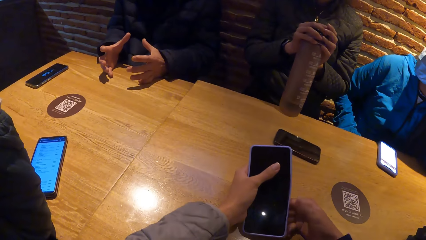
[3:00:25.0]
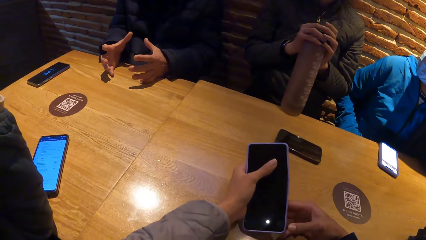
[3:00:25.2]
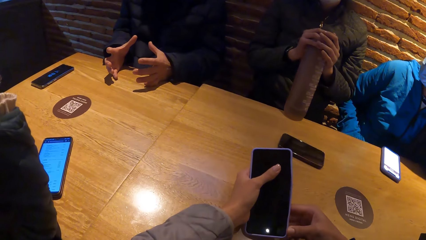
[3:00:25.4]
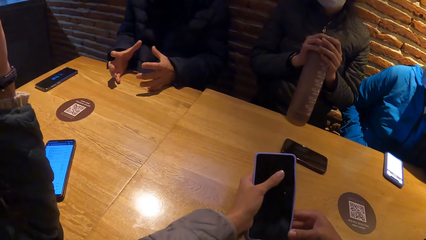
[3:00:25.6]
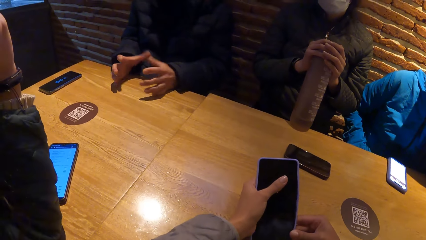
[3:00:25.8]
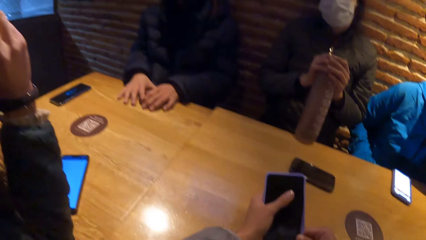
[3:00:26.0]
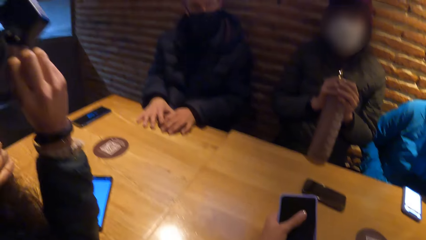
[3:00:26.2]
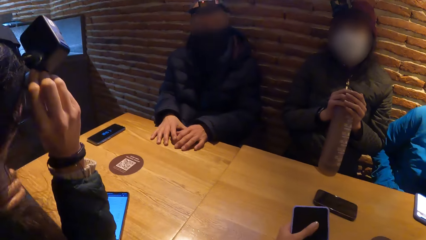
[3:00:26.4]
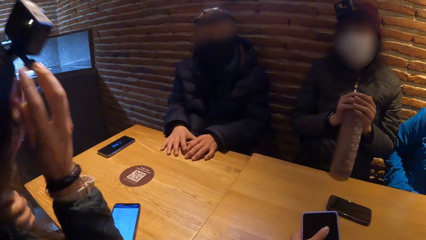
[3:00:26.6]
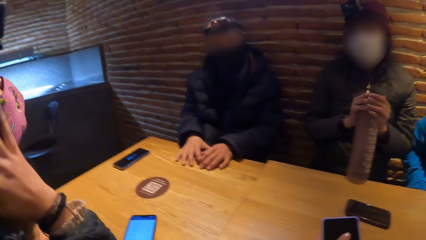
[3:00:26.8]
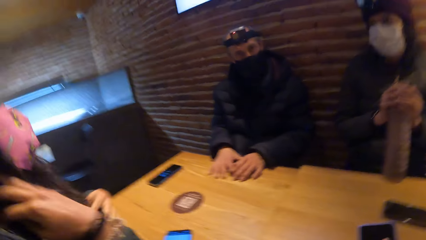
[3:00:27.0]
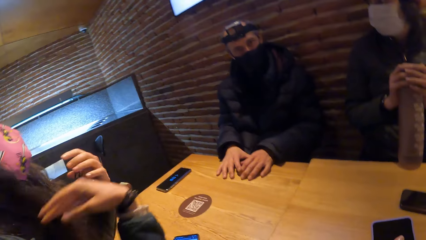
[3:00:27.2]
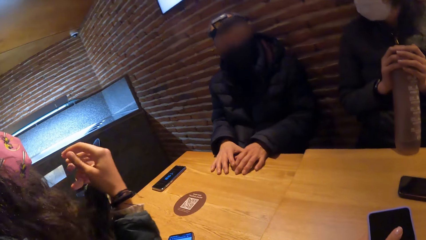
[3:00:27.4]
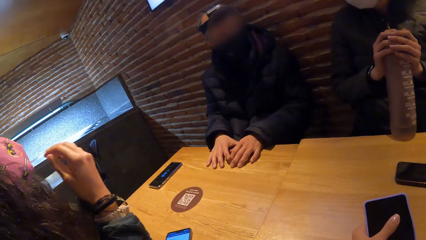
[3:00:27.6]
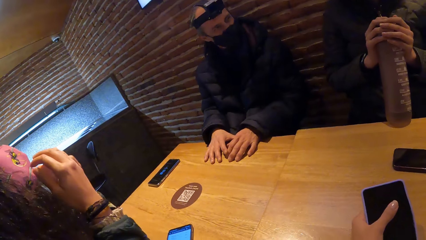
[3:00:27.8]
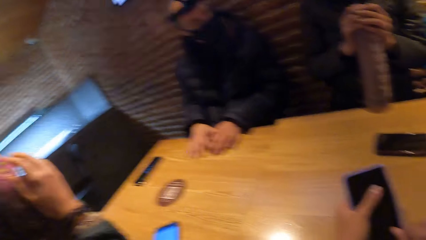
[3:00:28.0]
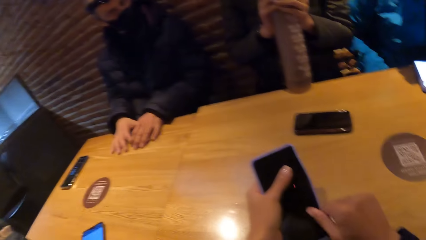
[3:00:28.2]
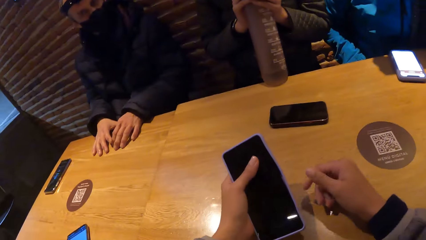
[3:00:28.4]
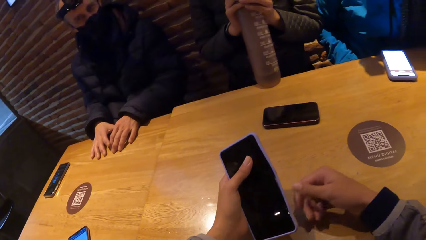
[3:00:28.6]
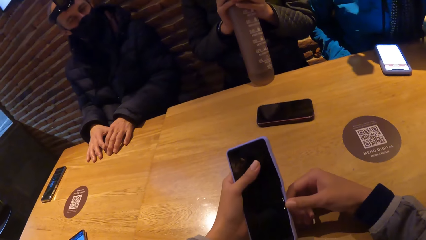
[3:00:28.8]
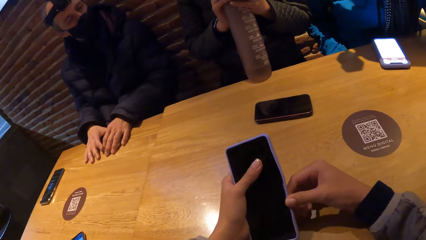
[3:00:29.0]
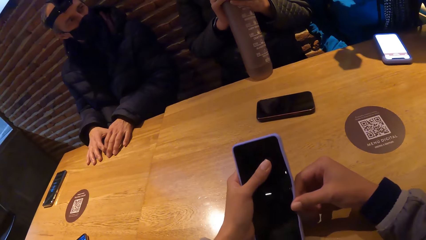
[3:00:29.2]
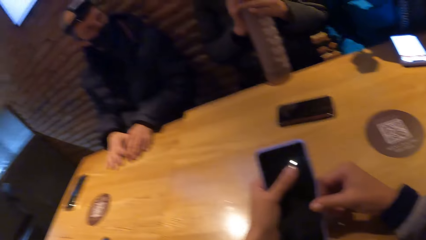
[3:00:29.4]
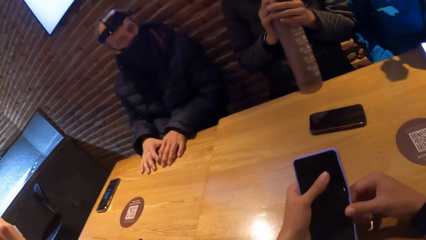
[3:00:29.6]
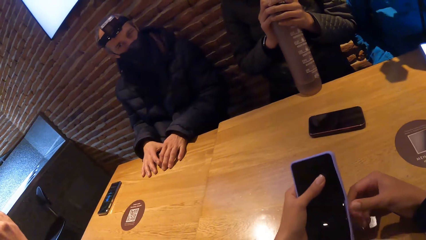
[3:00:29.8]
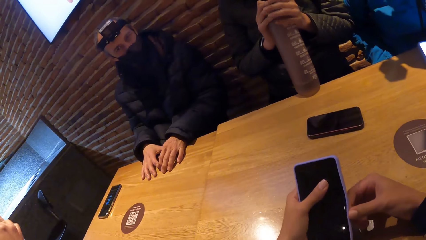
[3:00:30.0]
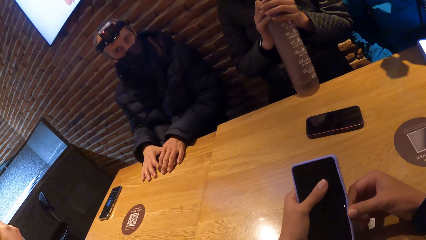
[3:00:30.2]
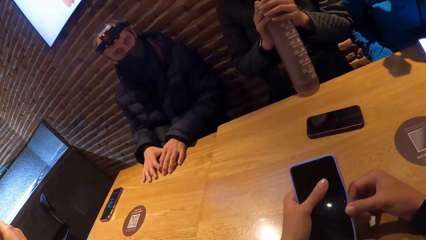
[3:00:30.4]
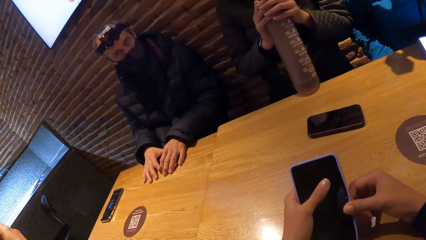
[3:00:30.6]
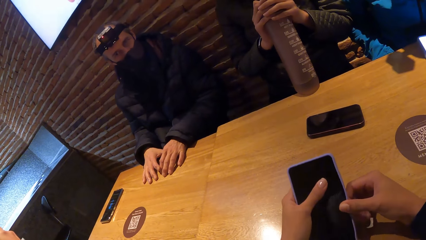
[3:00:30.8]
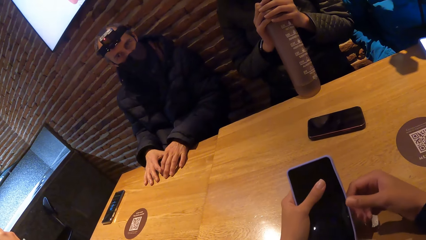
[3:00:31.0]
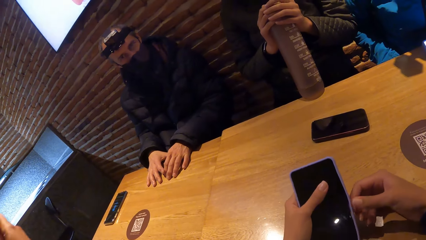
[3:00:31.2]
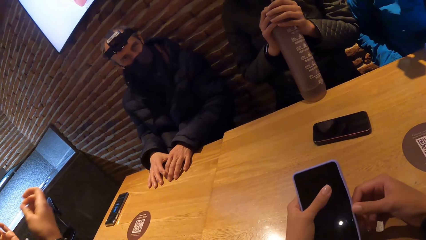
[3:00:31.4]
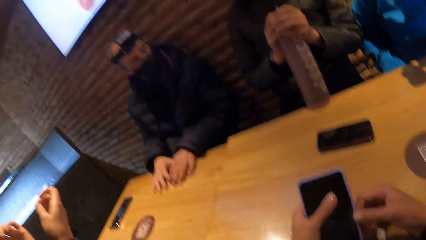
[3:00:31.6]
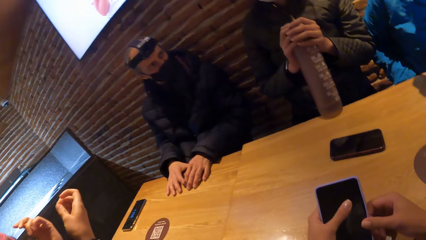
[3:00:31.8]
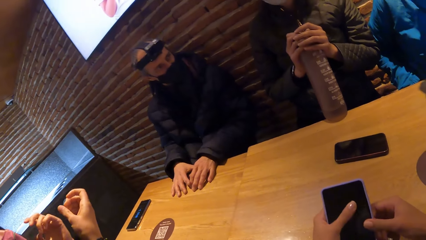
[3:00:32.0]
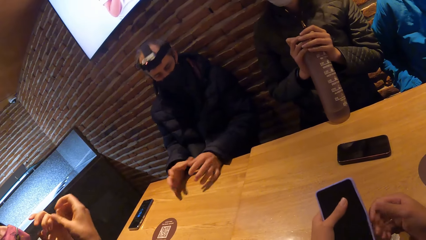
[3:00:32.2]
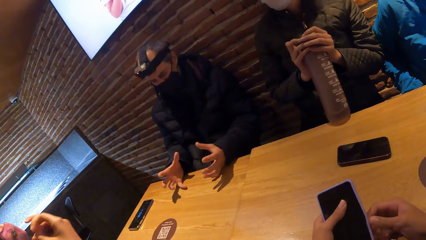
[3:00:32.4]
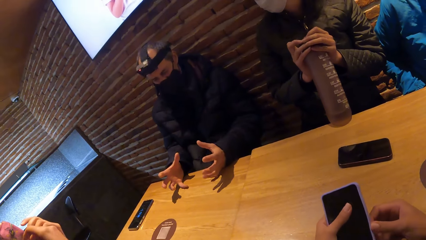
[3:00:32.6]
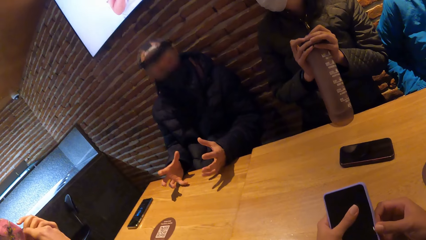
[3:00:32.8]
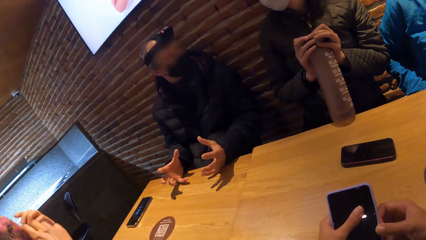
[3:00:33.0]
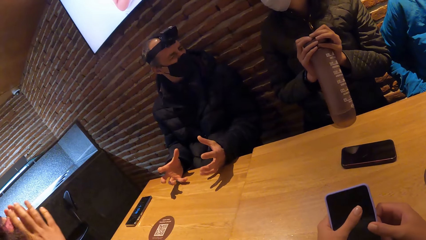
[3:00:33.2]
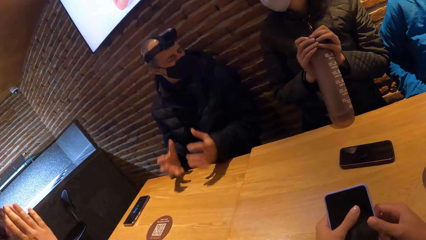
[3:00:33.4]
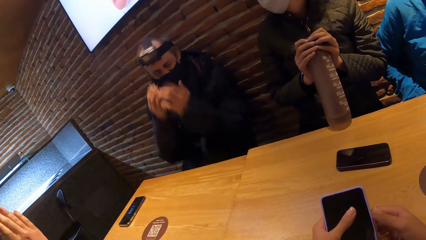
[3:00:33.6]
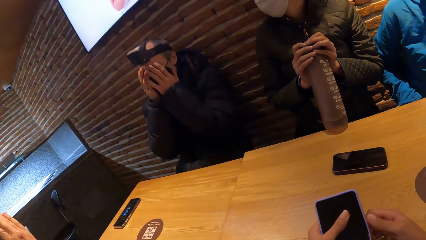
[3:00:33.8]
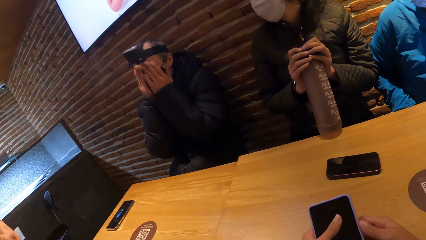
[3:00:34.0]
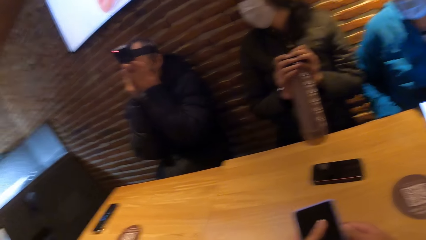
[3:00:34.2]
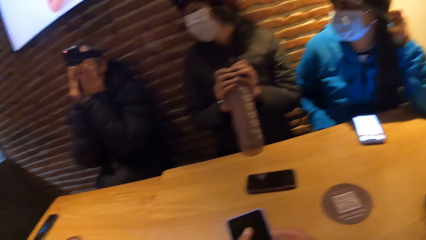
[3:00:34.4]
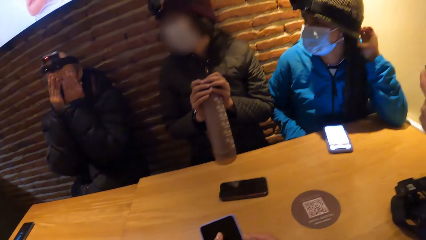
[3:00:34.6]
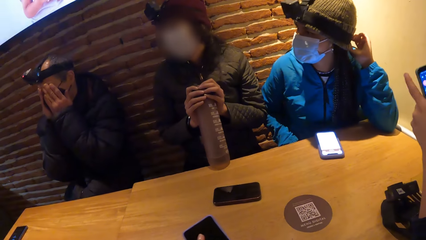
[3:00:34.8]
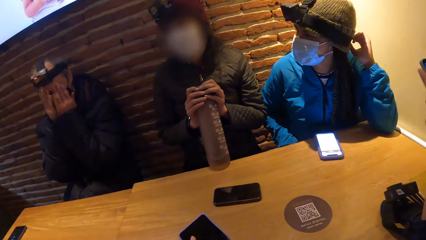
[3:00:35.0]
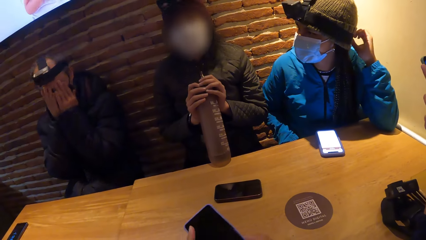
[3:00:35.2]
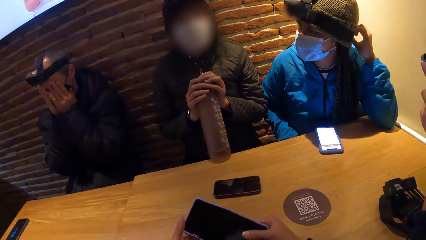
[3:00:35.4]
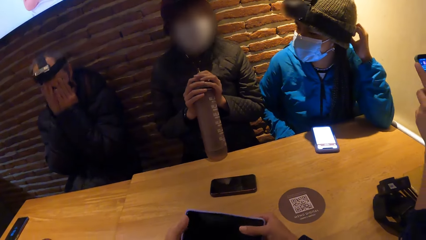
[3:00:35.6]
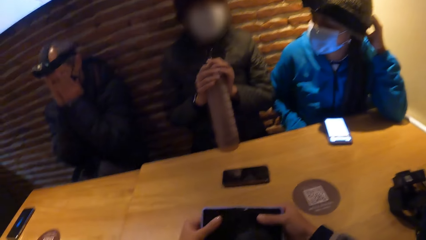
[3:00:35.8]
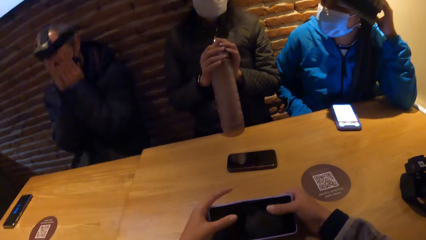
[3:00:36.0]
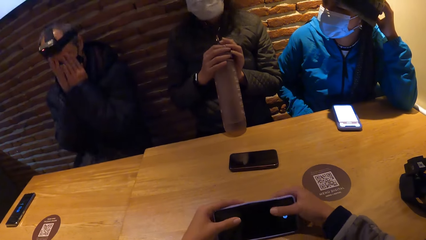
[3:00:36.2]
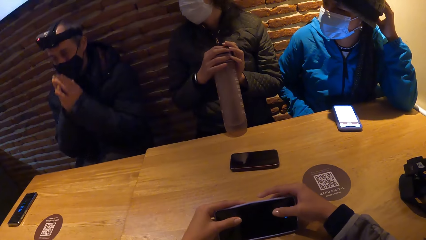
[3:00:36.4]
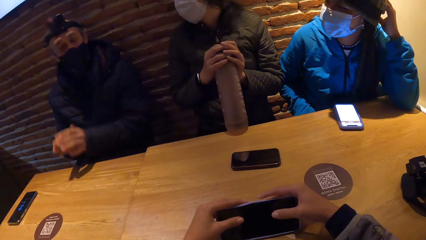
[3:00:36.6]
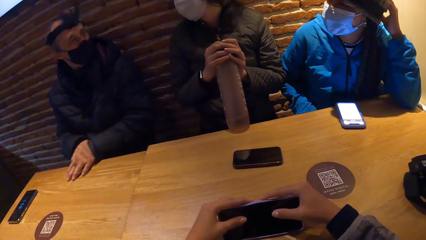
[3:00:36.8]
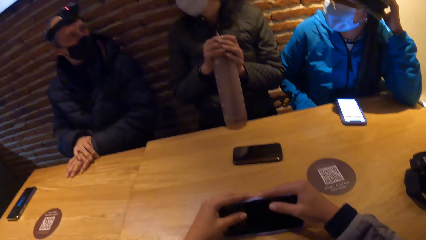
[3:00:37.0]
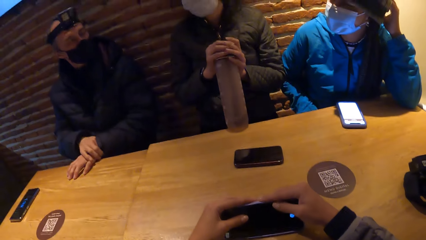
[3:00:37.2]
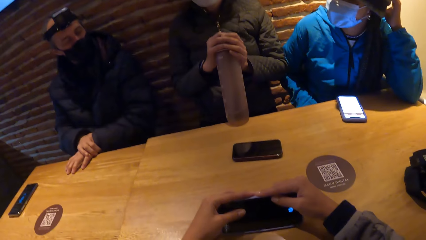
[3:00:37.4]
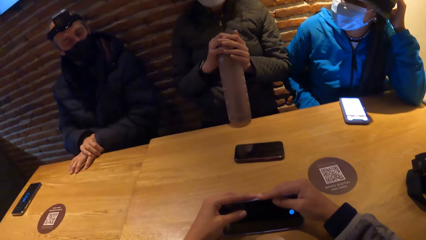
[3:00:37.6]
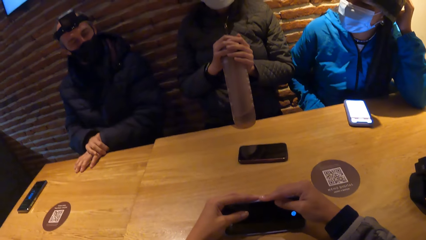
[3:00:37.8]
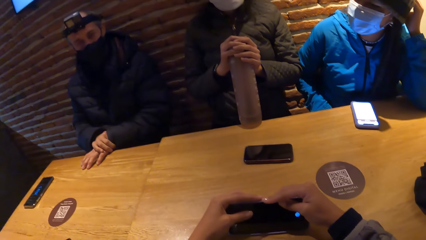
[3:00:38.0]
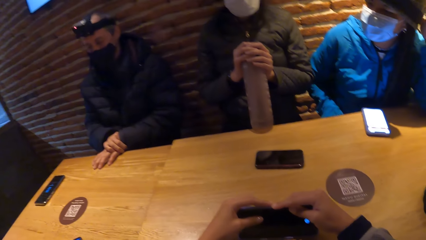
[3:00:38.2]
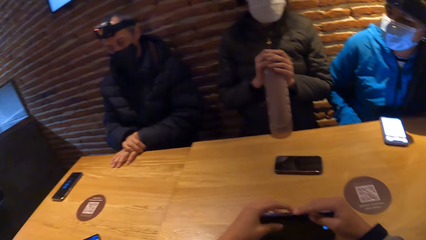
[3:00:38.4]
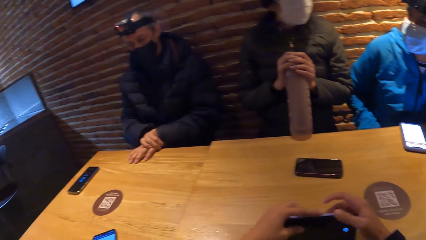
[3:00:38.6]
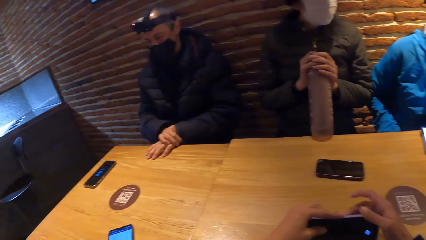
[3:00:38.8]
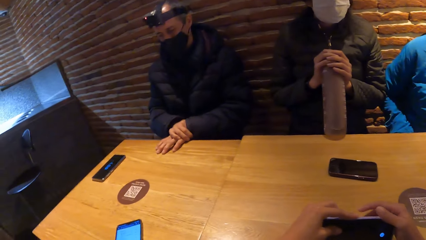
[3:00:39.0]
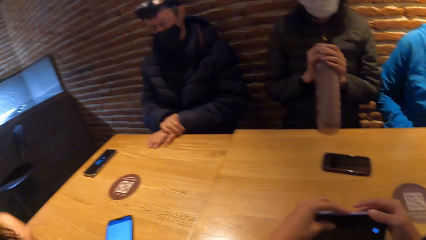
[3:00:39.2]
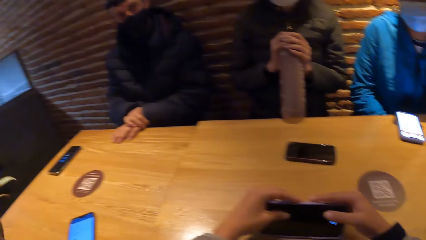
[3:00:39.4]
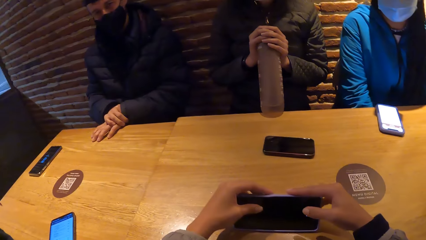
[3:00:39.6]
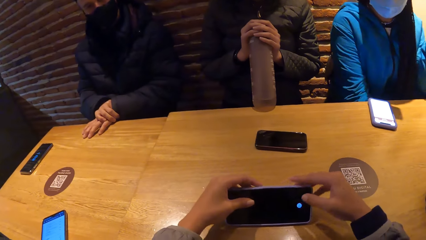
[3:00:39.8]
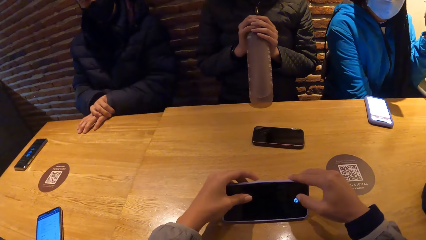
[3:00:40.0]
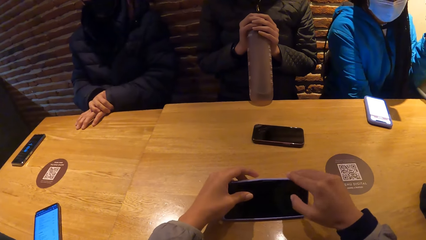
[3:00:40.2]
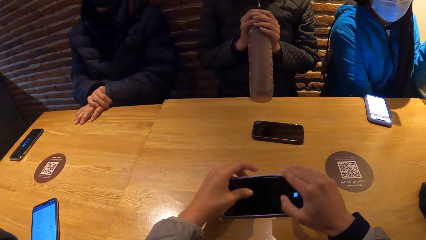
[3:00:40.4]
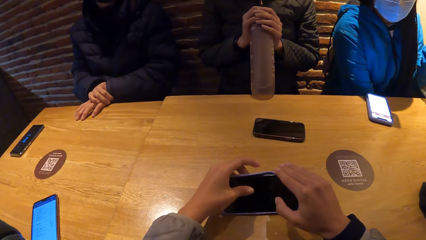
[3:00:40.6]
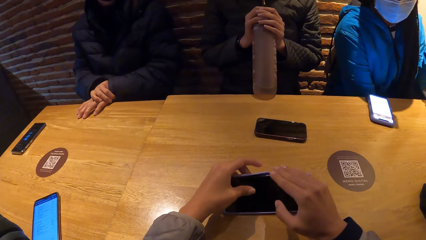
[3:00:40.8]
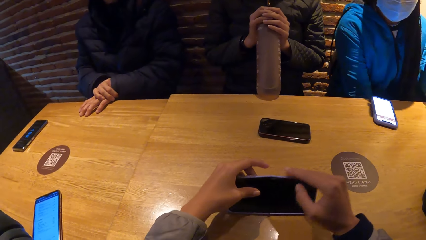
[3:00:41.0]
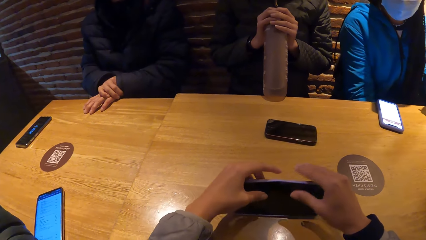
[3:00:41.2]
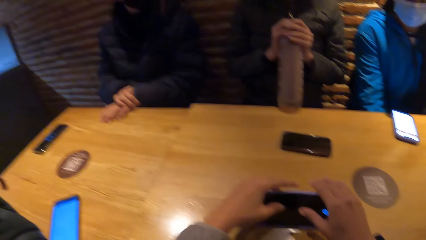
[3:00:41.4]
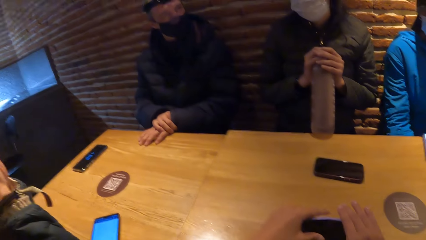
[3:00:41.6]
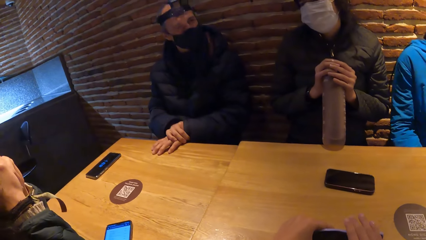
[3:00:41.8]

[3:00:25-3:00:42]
The woman adjusts her hair with her right hand. The man covers his face with both hands.
